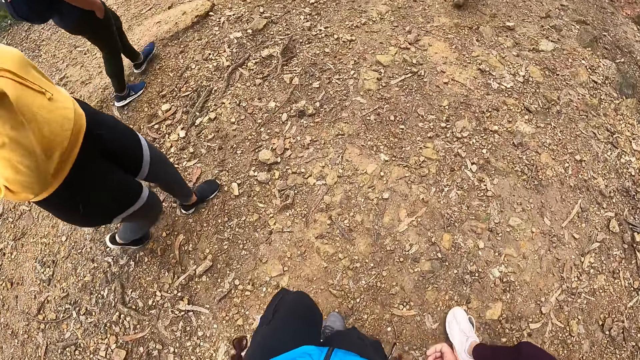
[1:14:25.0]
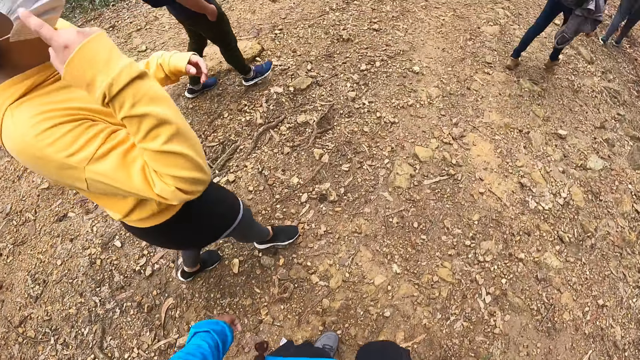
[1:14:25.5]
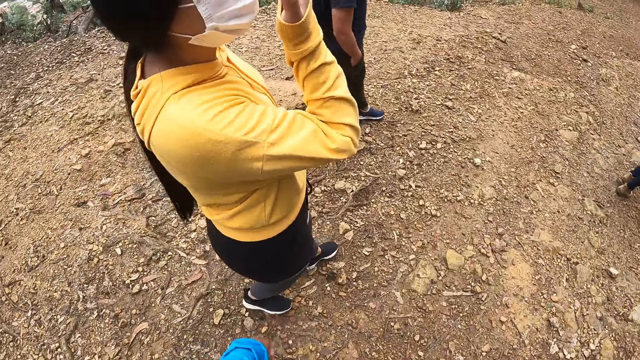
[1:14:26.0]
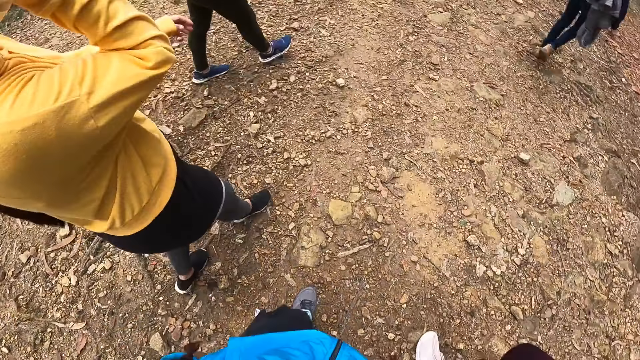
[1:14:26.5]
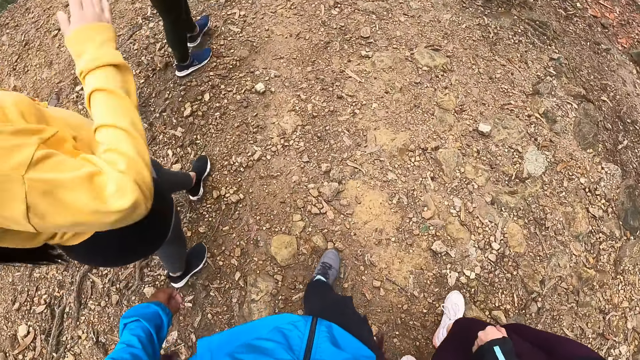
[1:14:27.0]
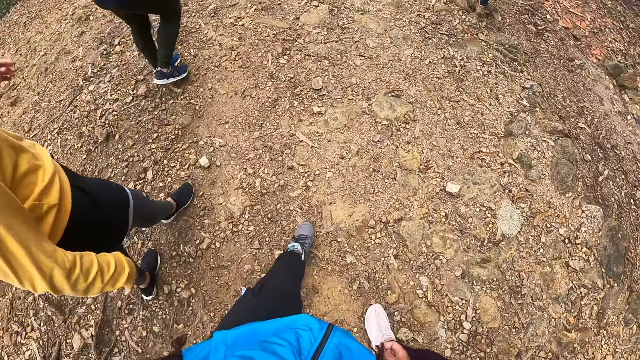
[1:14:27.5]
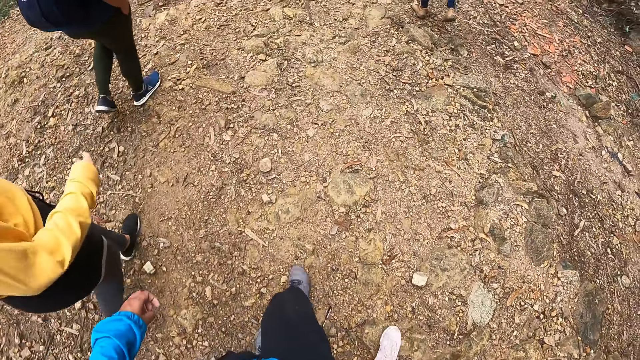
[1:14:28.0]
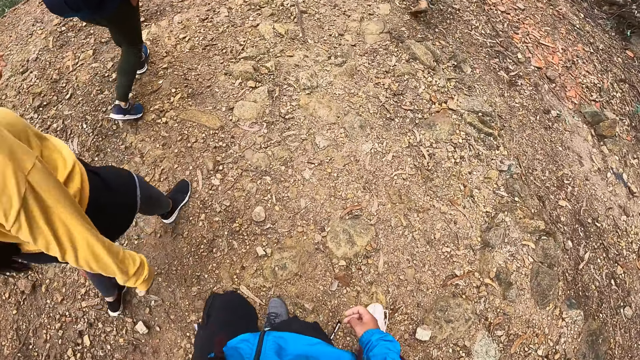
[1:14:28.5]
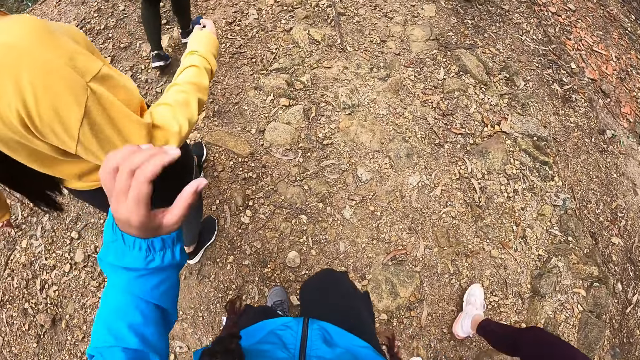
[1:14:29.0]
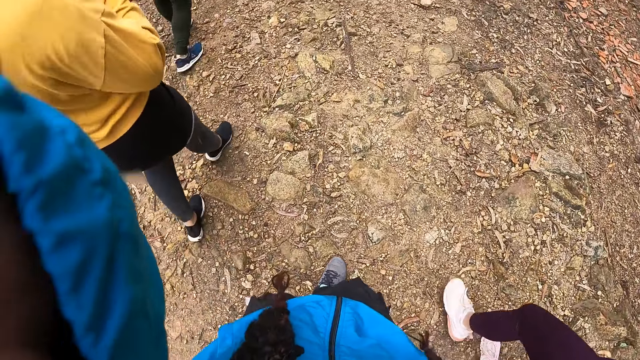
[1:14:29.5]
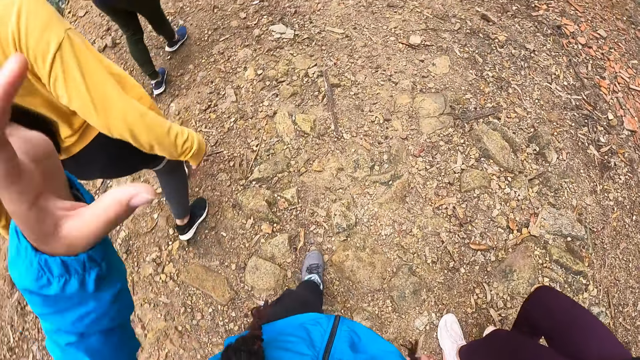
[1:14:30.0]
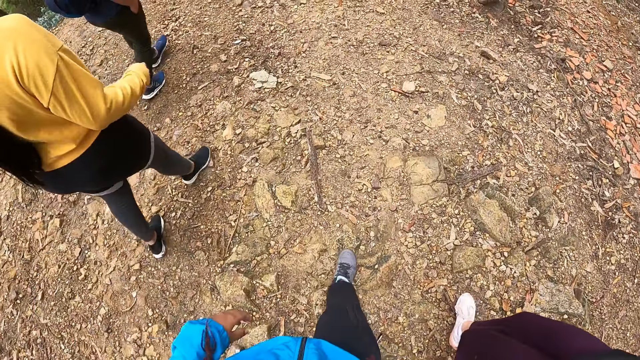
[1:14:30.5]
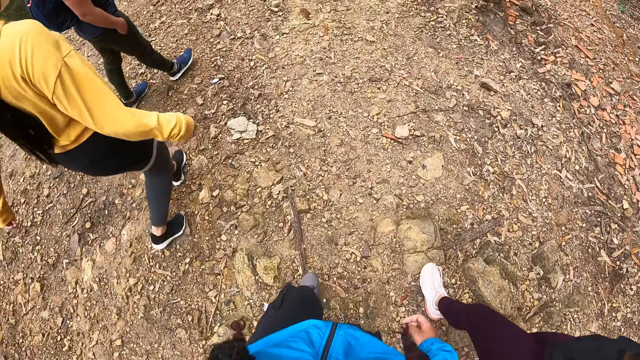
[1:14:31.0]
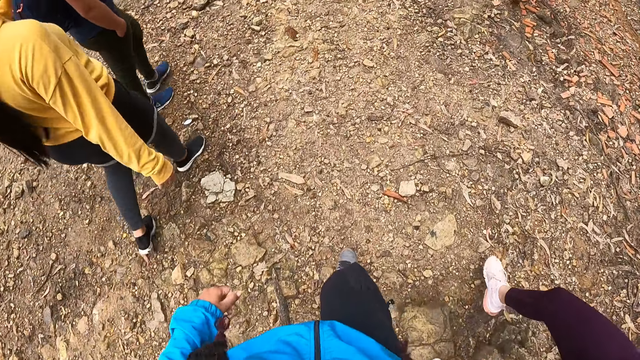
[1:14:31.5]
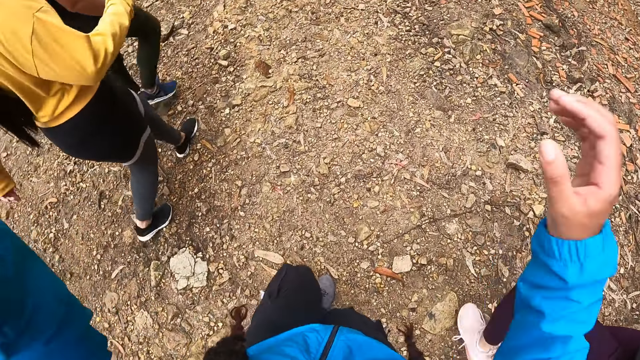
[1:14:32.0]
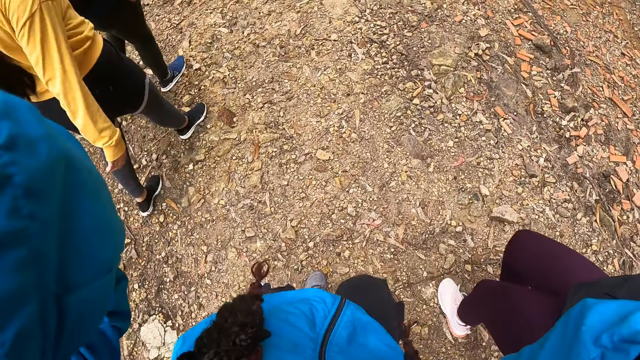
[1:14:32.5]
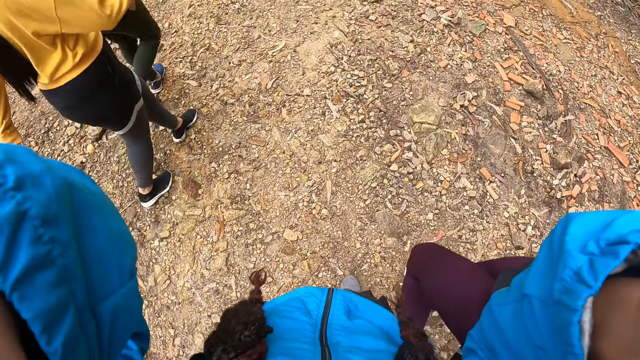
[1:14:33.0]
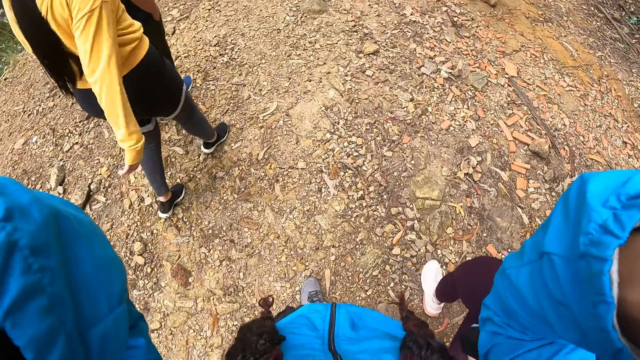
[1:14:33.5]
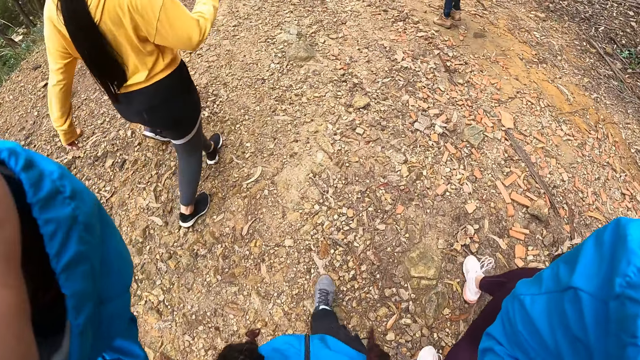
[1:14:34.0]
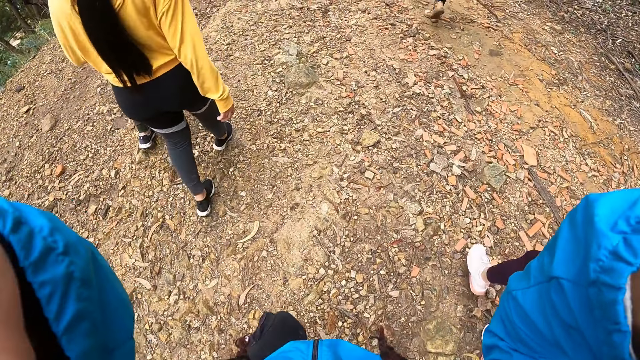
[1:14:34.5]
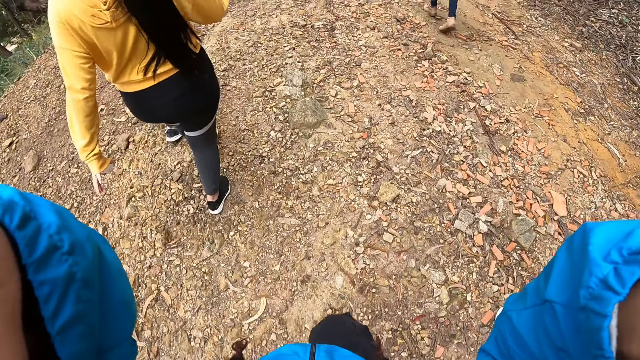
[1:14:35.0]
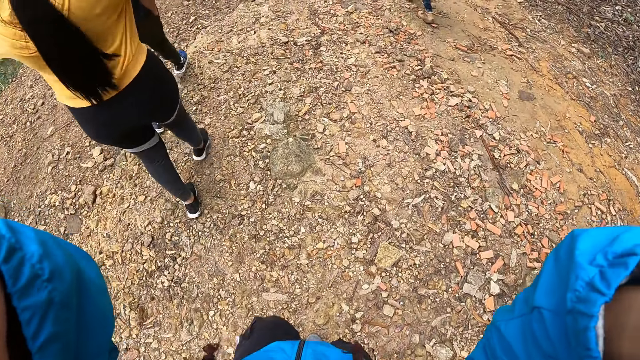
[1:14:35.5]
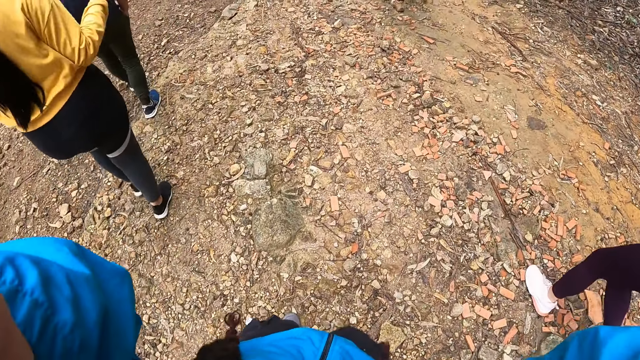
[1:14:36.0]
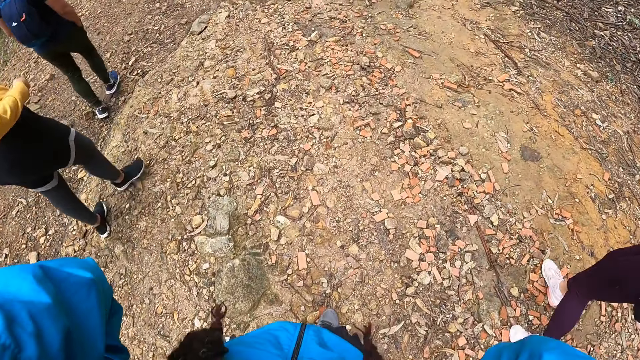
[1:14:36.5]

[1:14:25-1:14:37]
A woman raises her hand. The woman converses with the camera wearer. The camera wearer raises her hand. She adjusts the camera with her left hand. She raises both hands. She adjusts the camera with both hands.

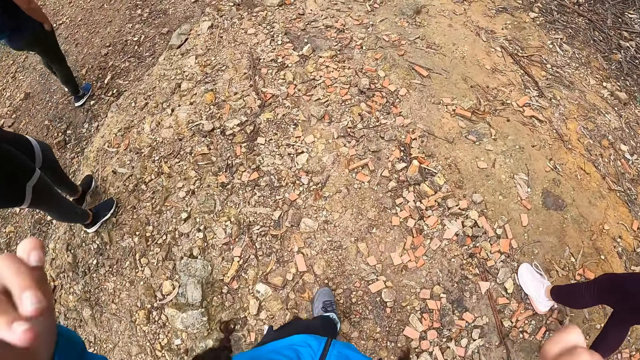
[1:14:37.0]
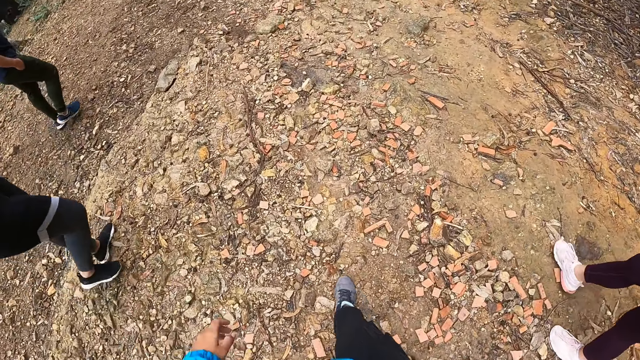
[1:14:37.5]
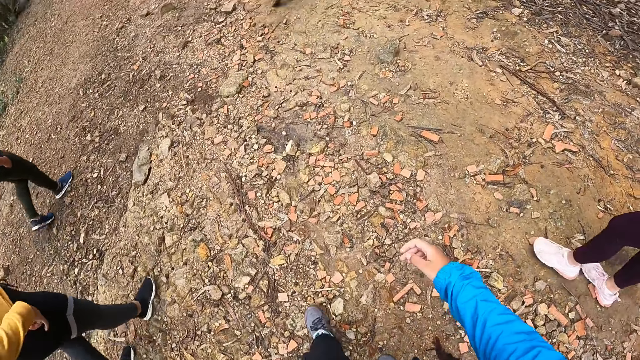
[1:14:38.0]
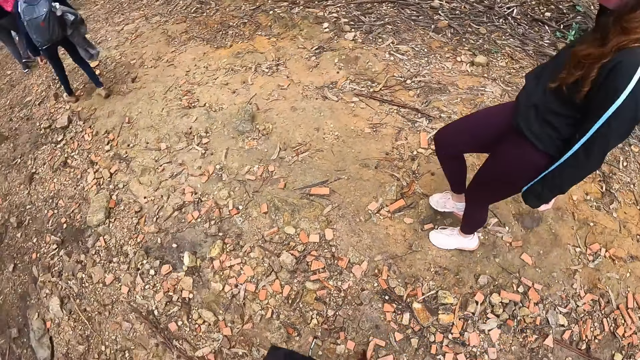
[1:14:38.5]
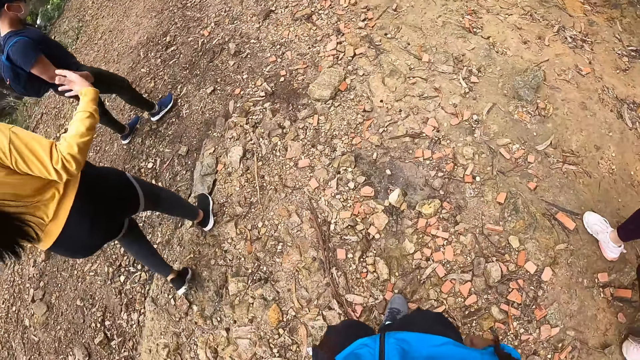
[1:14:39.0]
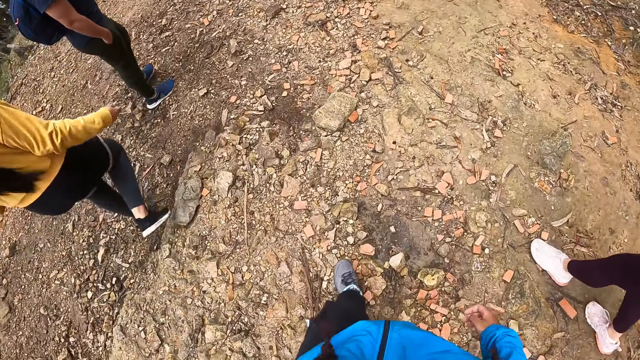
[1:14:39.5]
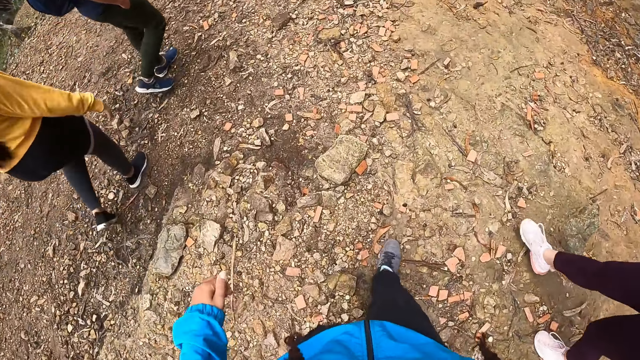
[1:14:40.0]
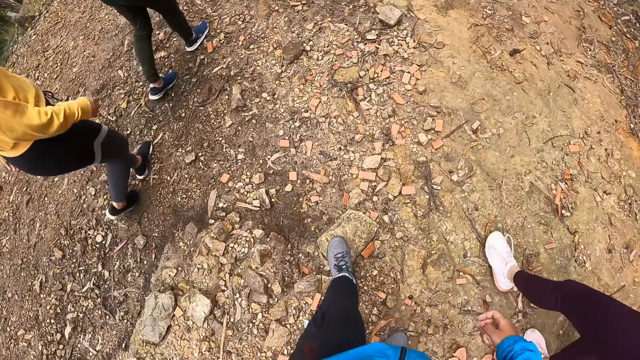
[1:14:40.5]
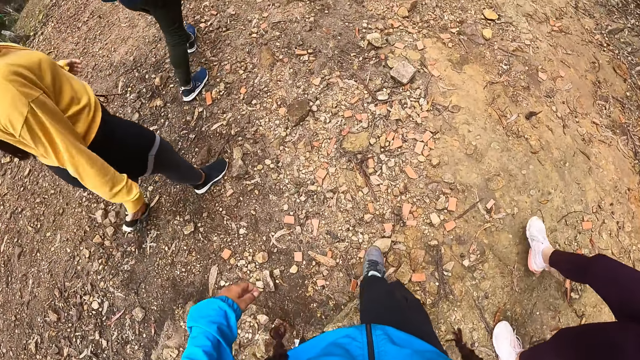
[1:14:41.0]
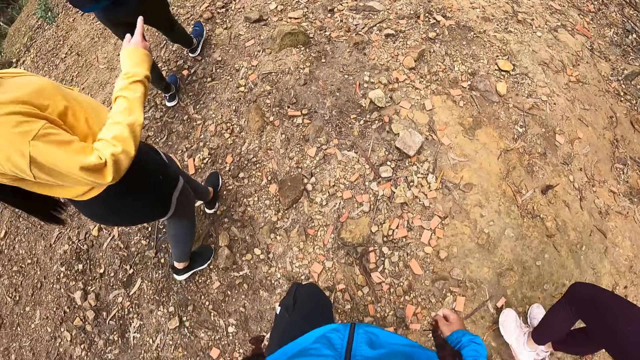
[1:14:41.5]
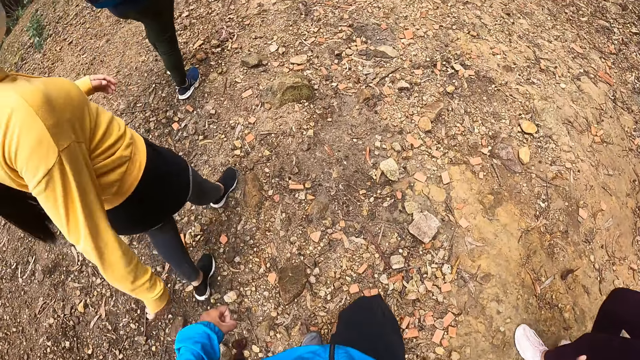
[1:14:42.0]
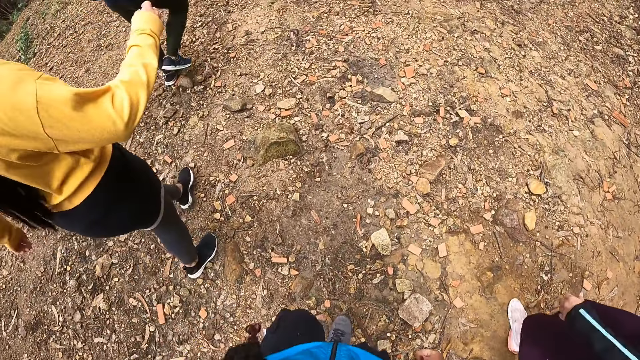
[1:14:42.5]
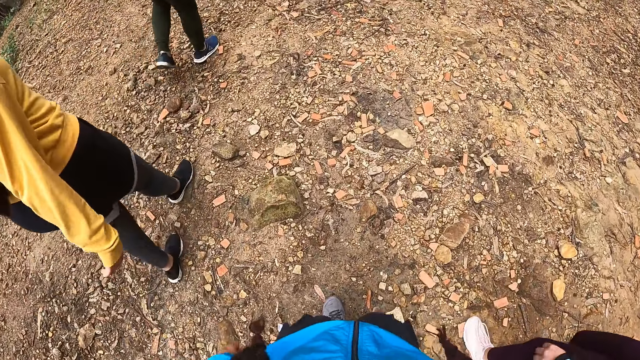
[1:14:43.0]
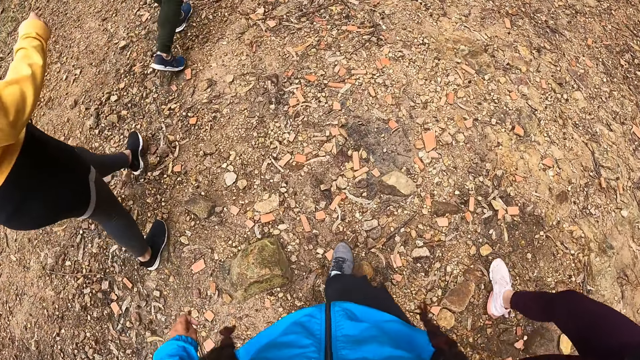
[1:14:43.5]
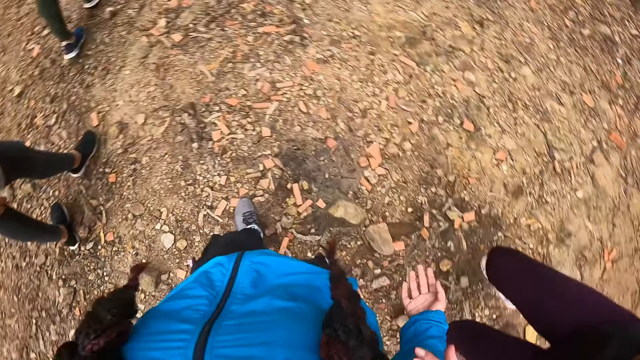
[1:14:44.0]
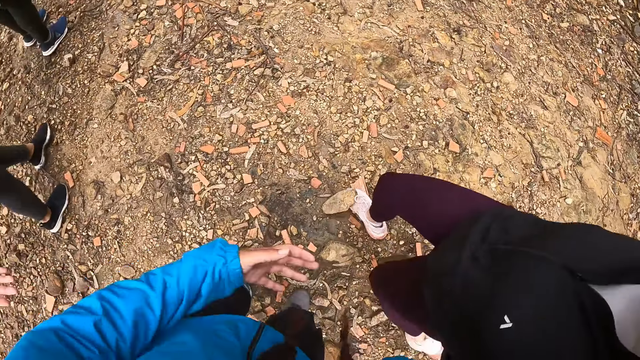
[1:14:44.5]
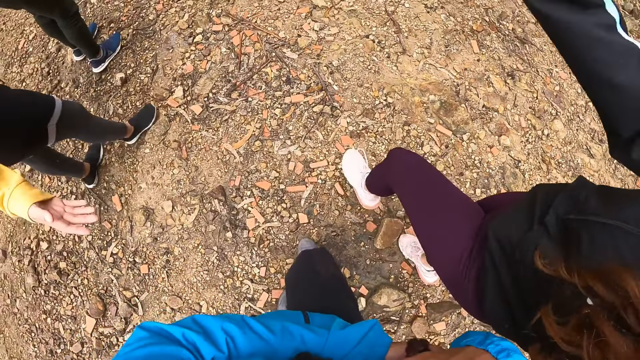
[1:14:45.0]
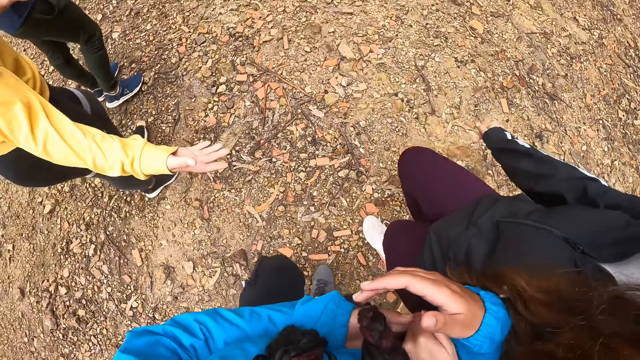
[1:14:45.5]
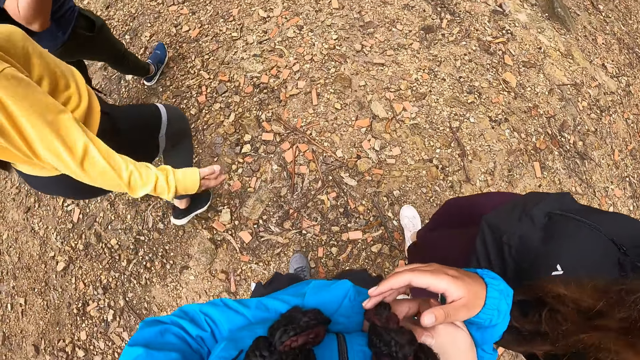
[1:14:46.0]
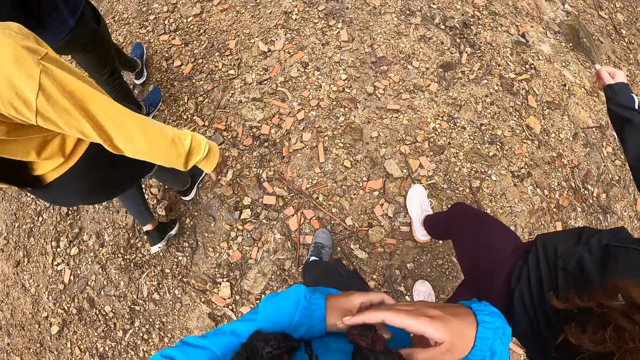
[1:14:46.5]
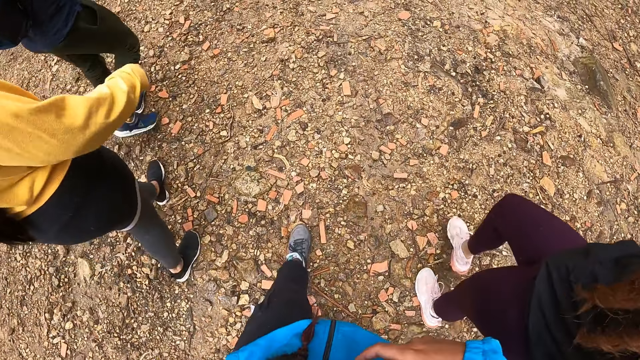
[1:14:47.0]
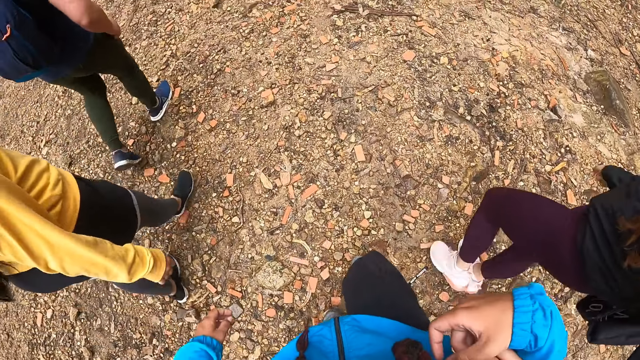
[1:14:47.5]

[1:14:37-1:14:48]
The camera wearer touches her hair. She holds a woman's left hand with her right arm.
